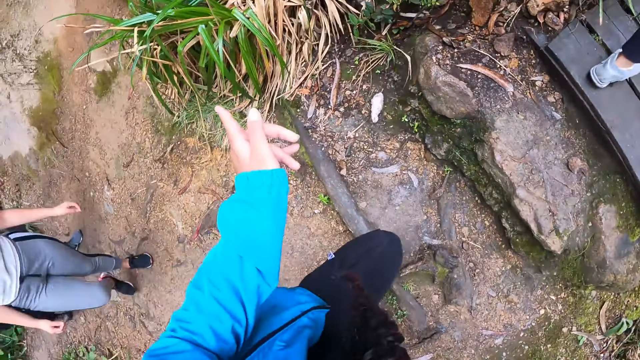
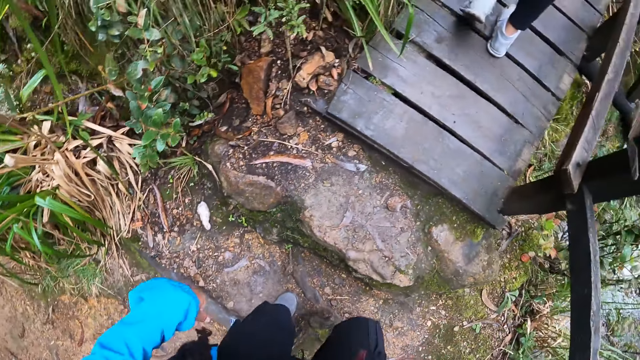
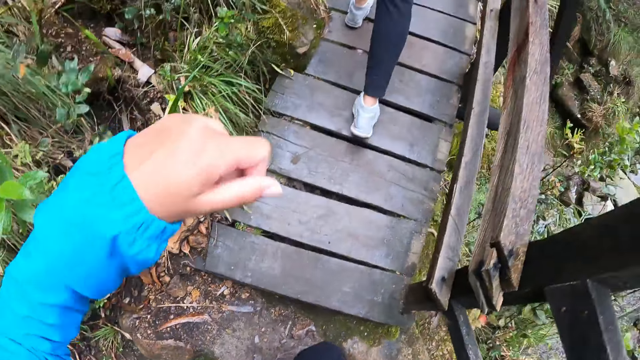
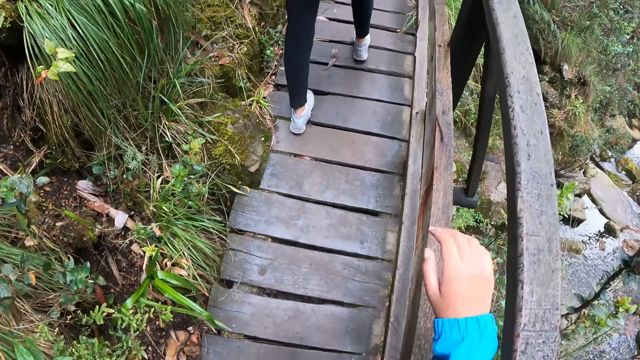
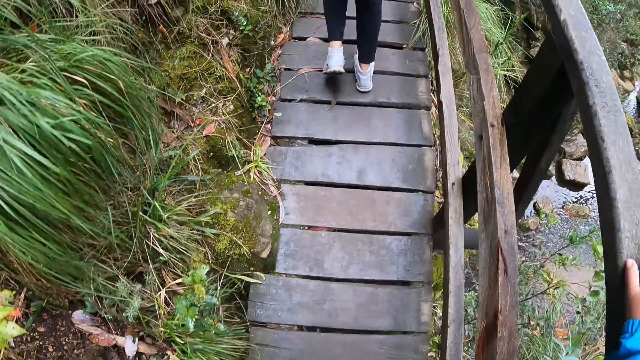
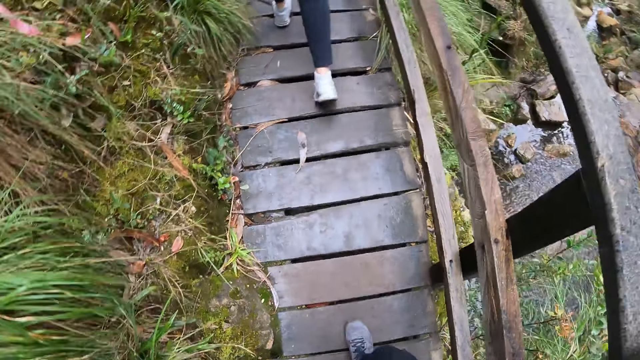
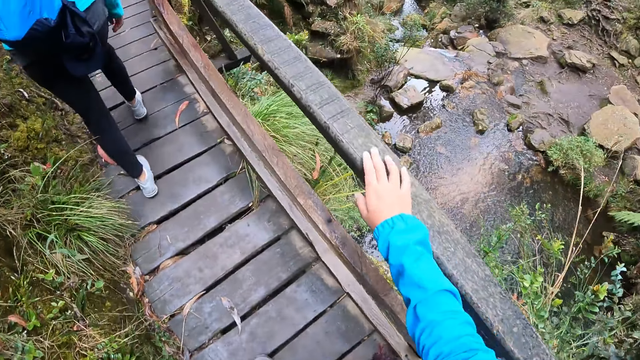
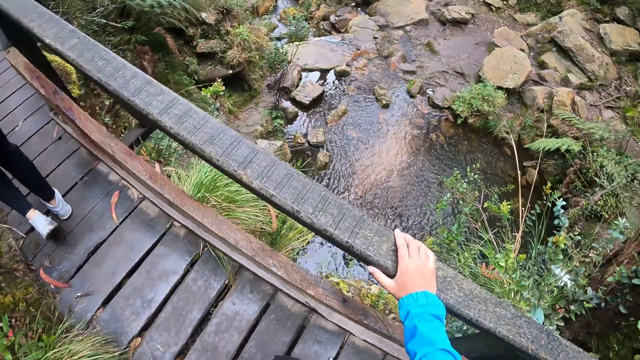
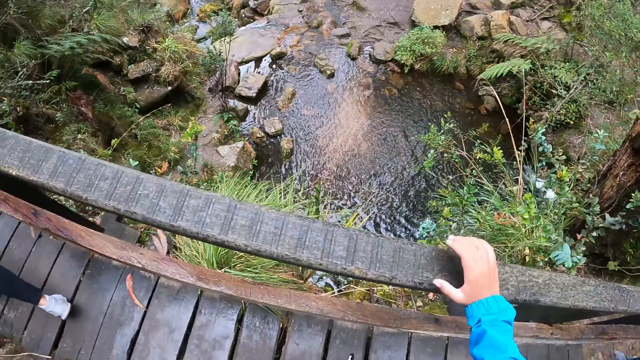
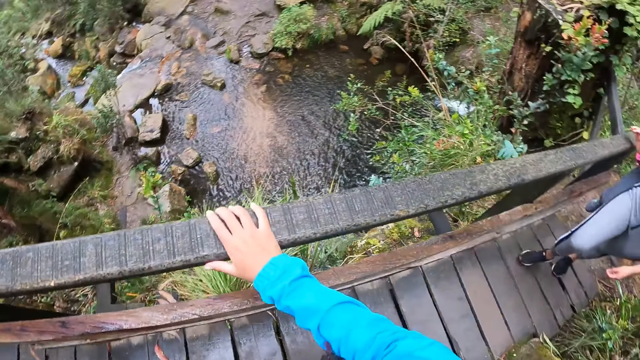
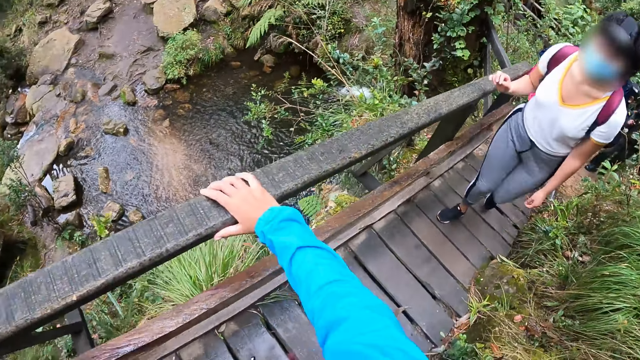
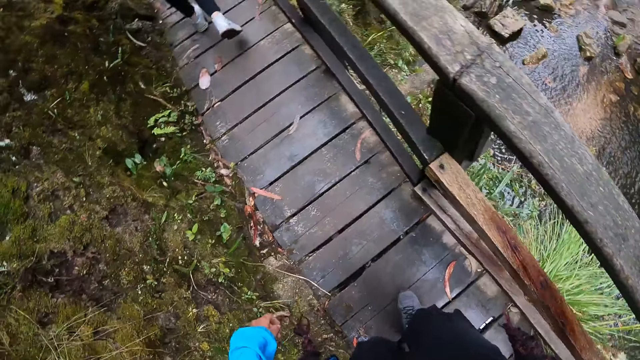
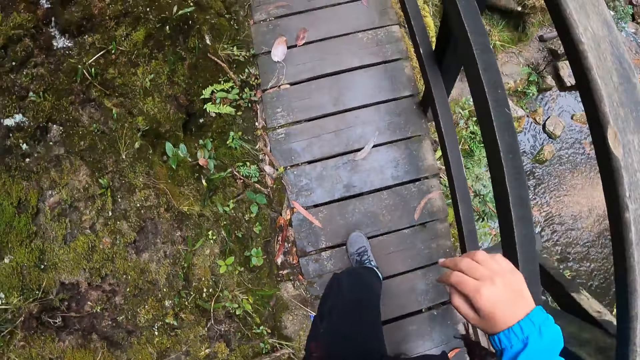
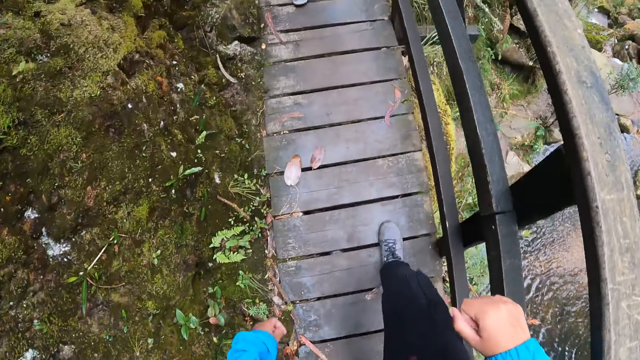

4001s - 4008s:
The camera wearer holds a rail with her right hand.

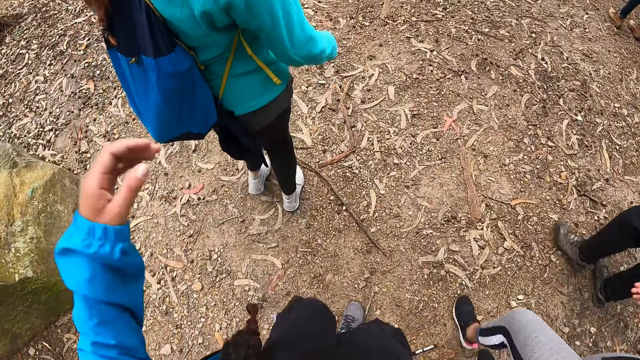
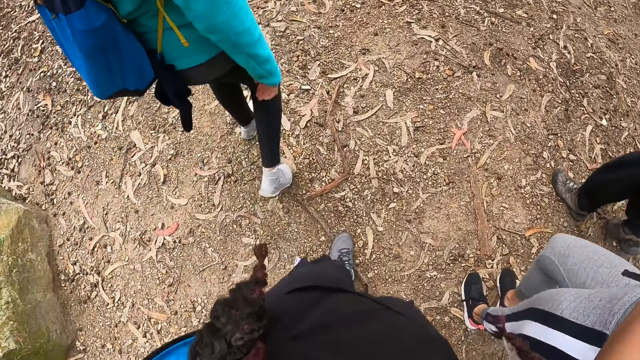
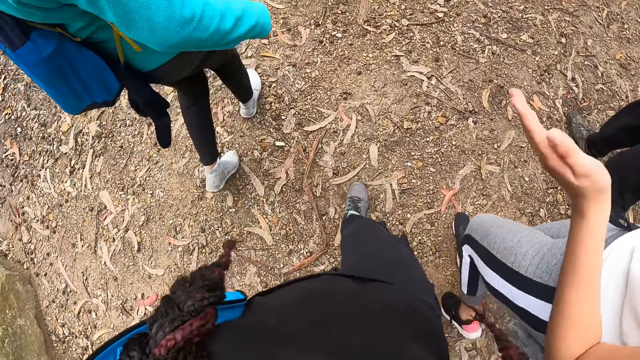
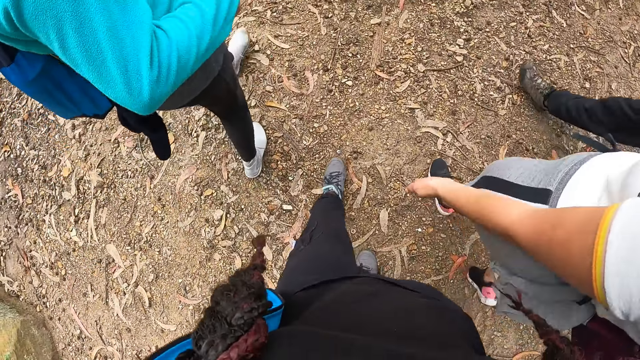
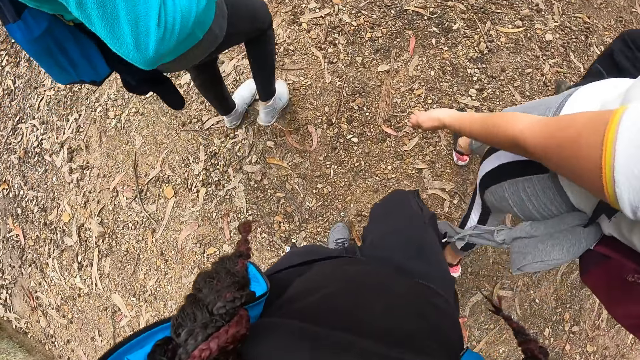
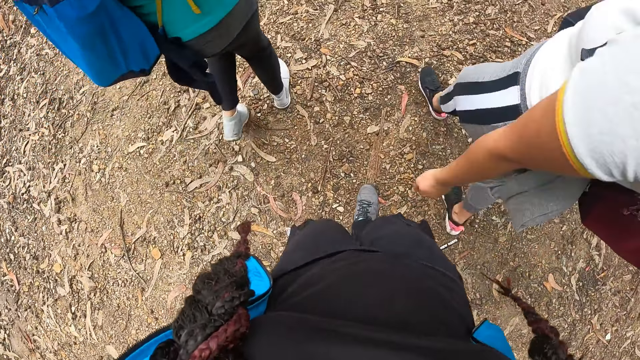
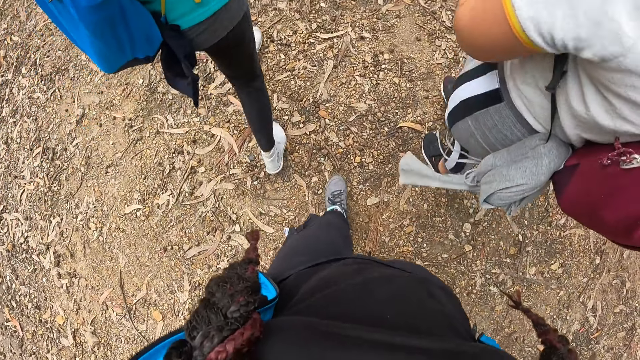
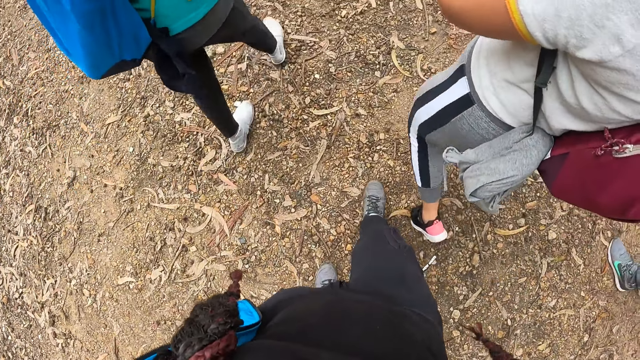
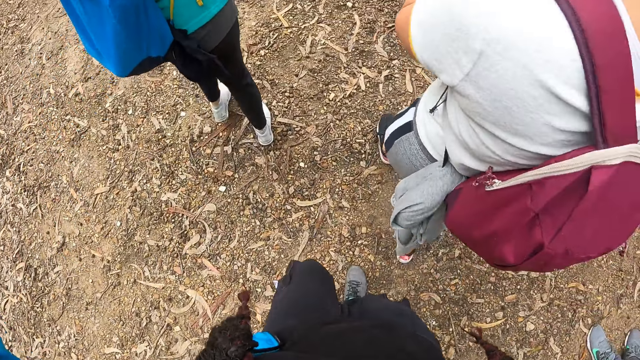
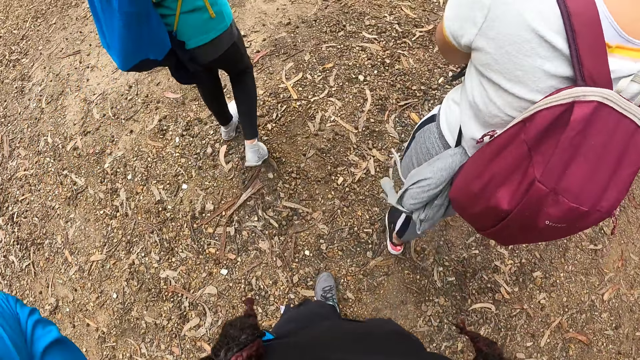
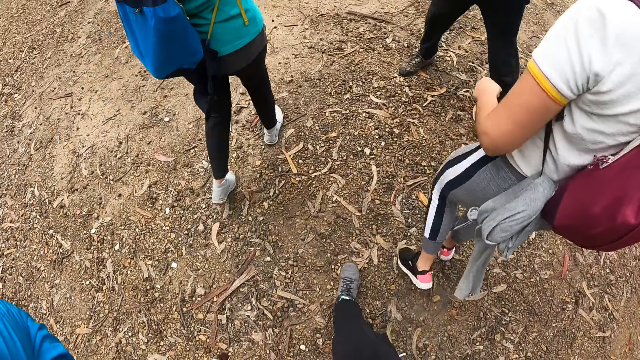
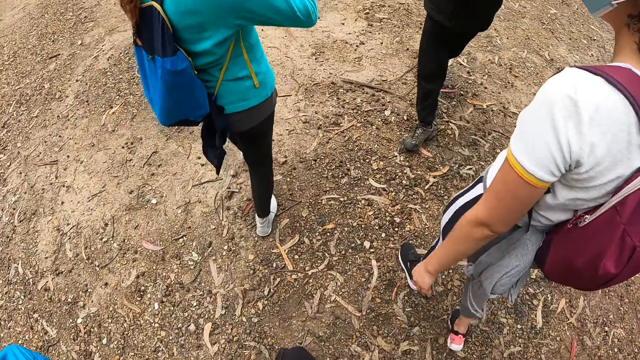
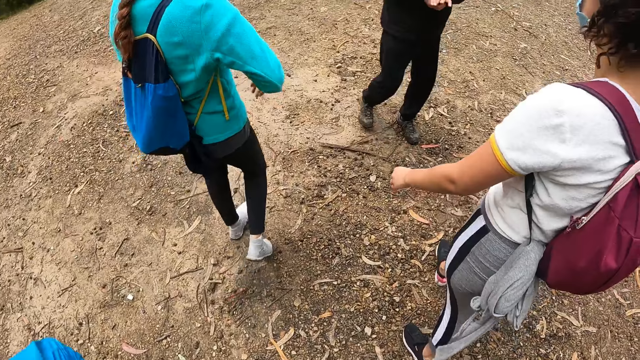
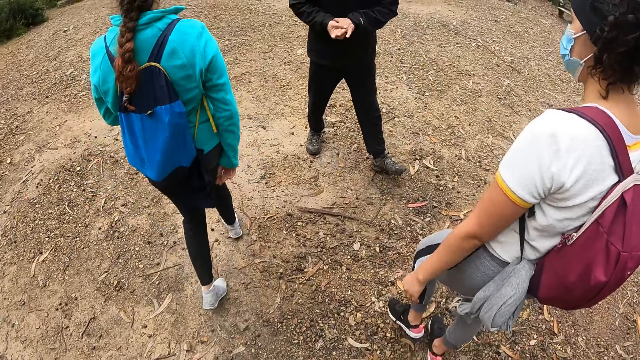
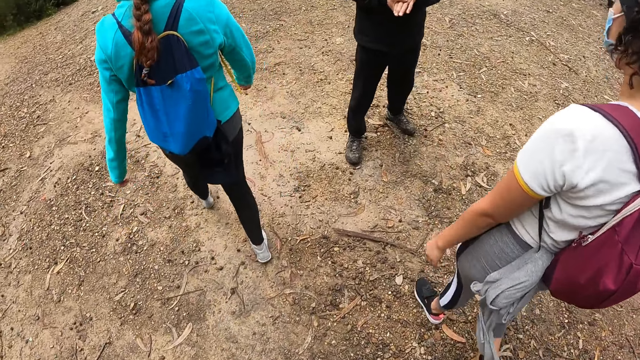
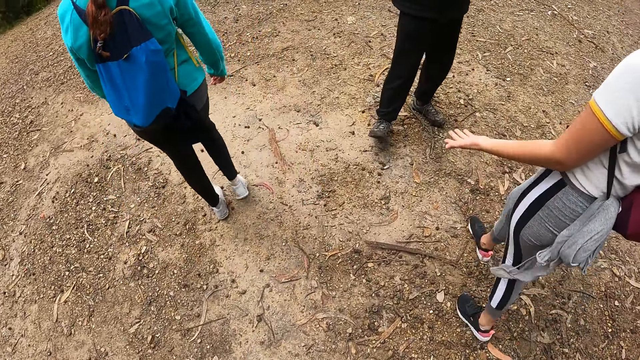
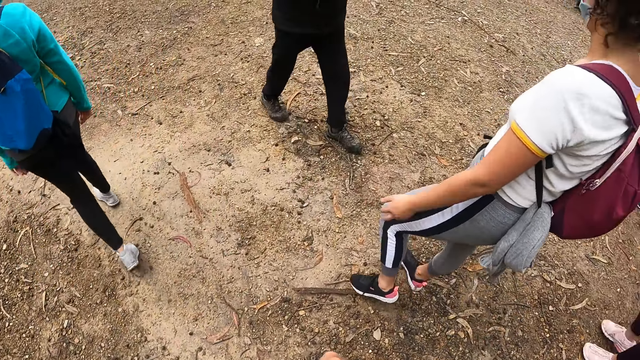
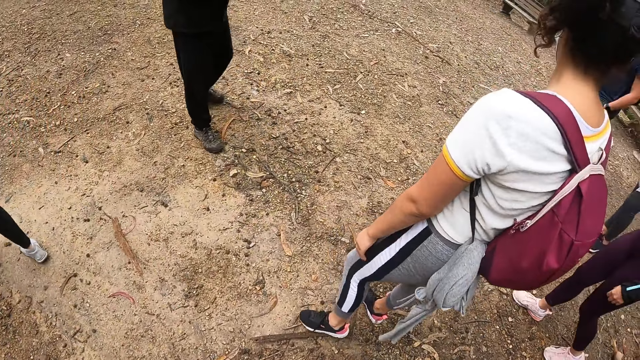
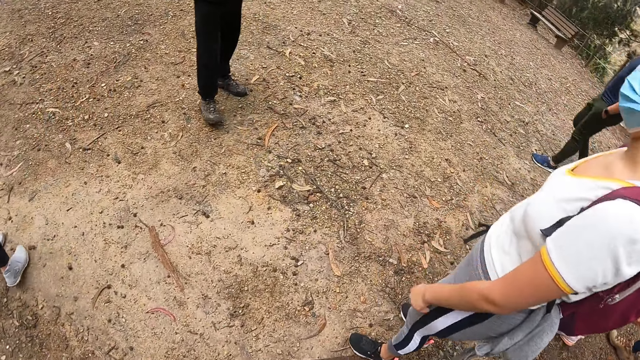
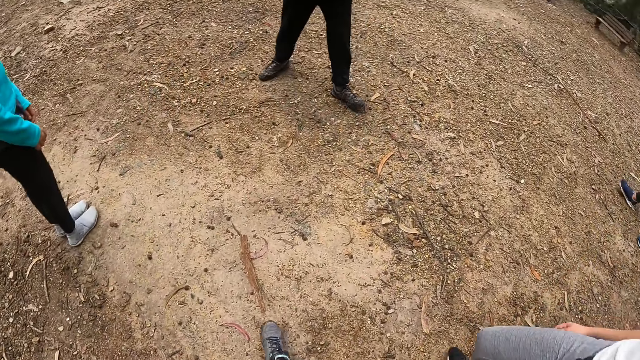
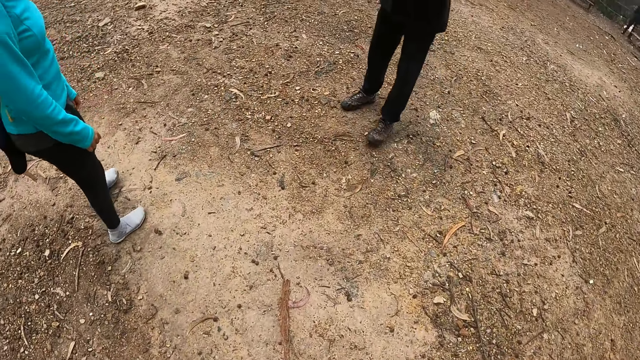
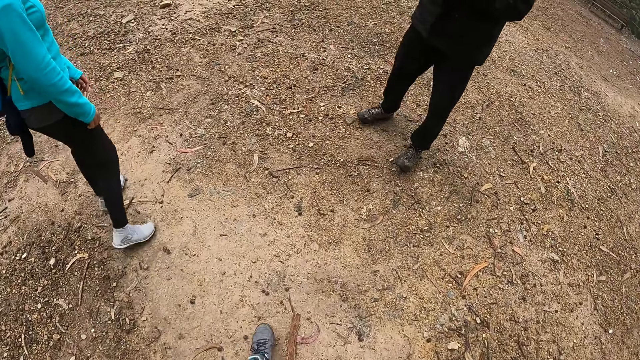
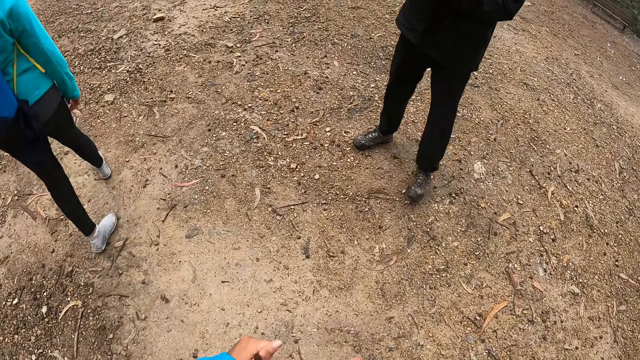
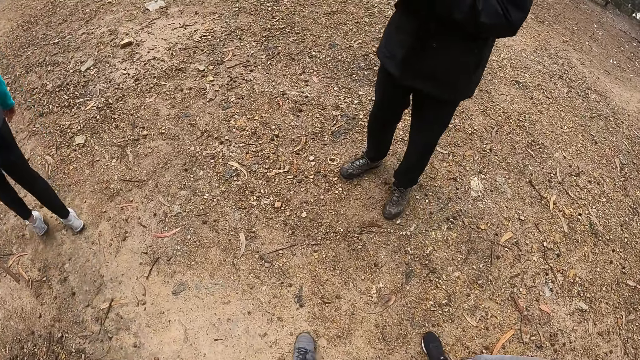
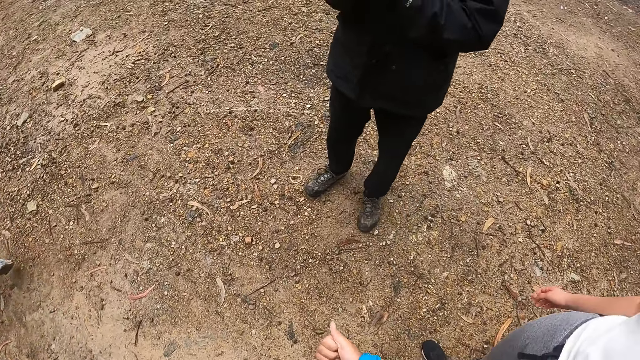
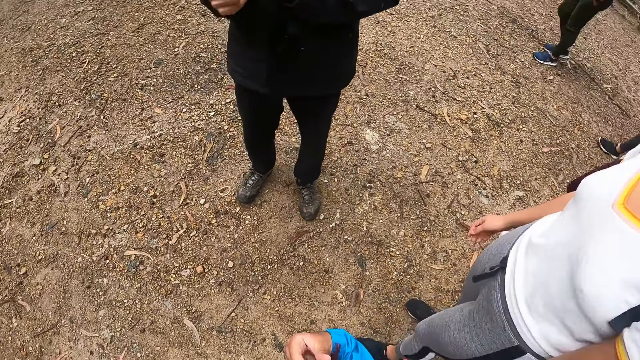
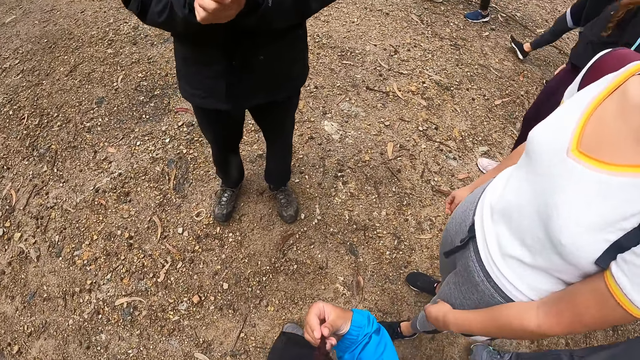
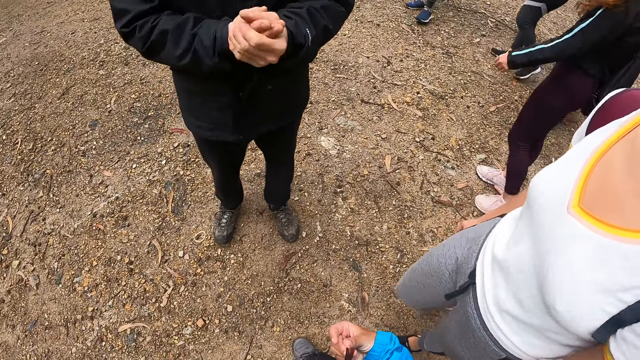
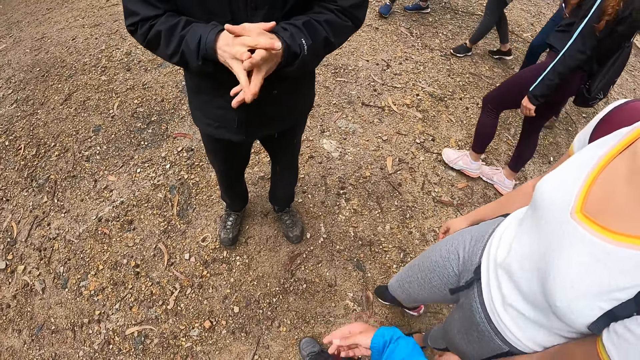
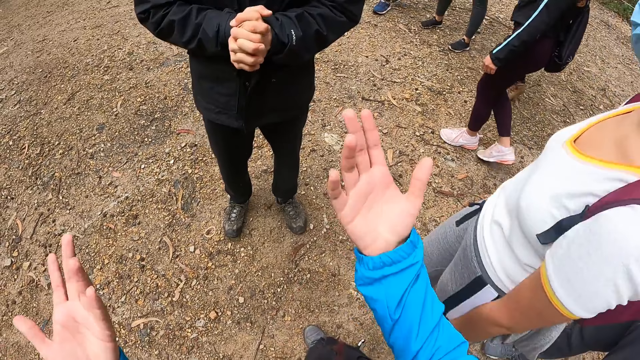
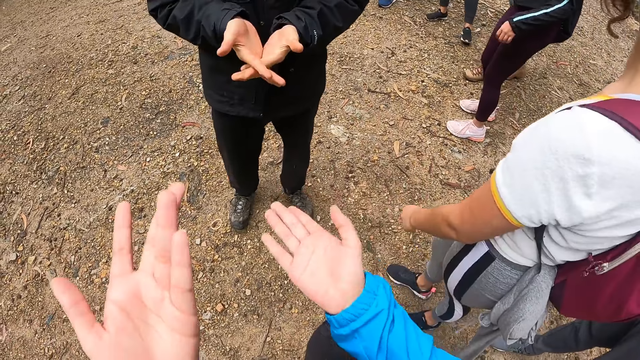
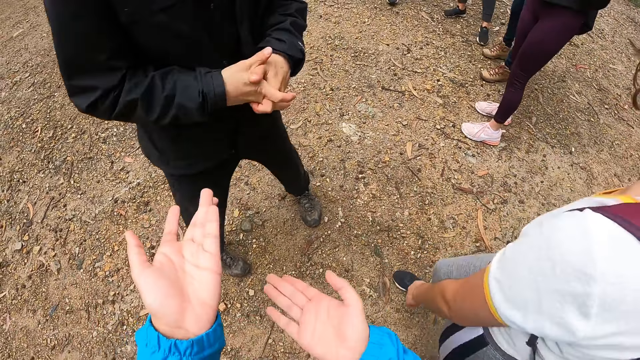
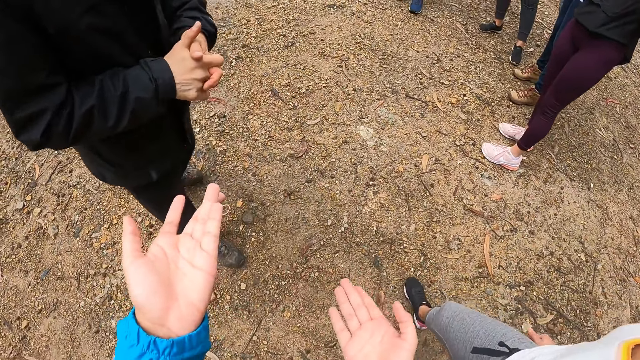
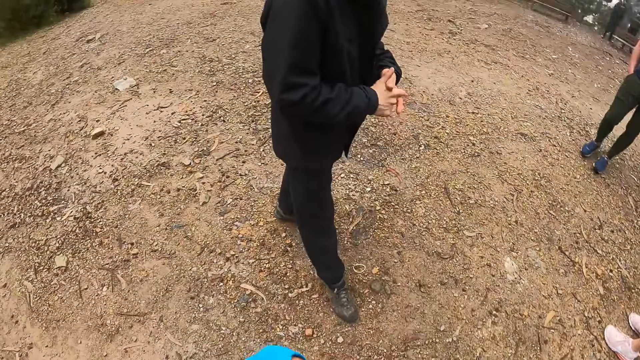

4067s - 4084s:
The camera wearer fixes his camera. He walks on the field. He interacts with the people. He gestures out with his hand.
